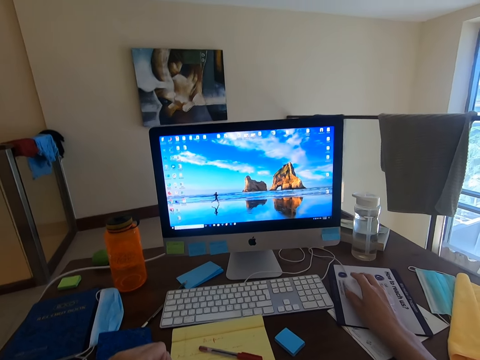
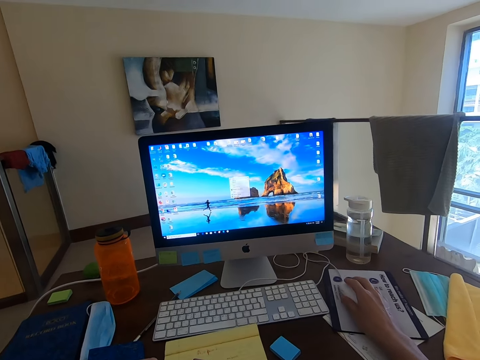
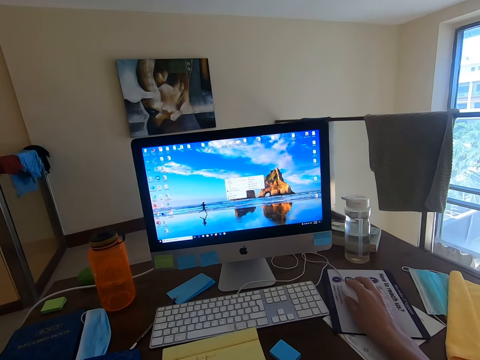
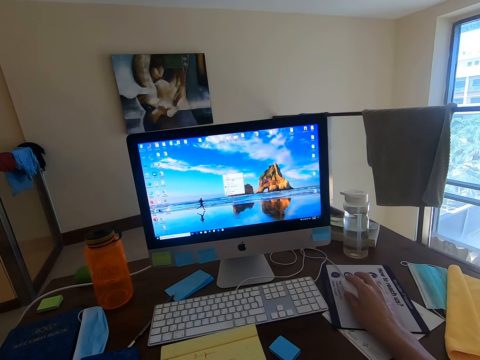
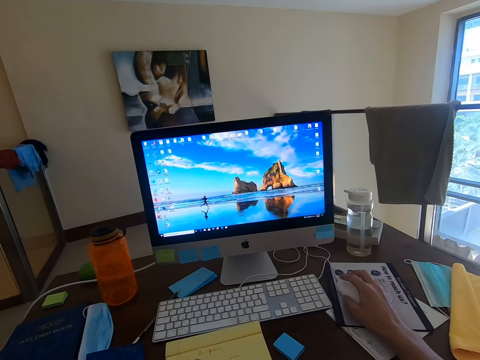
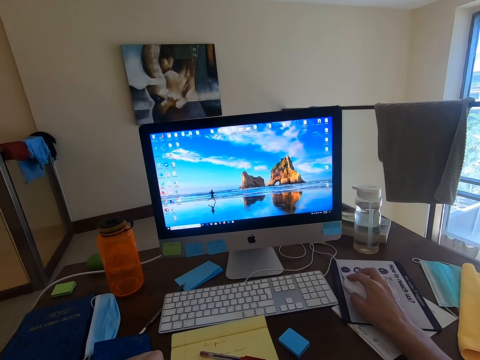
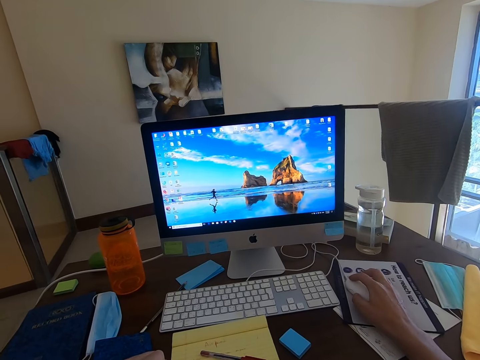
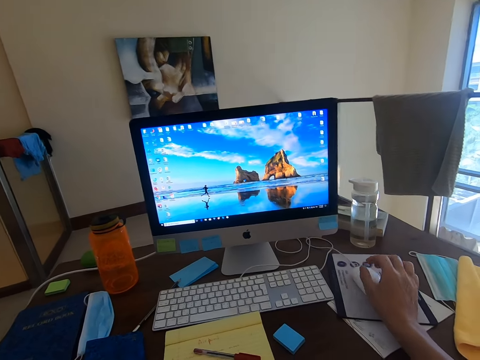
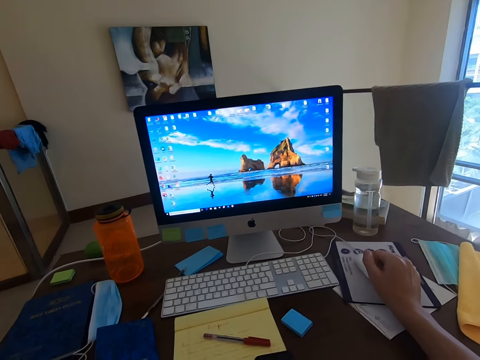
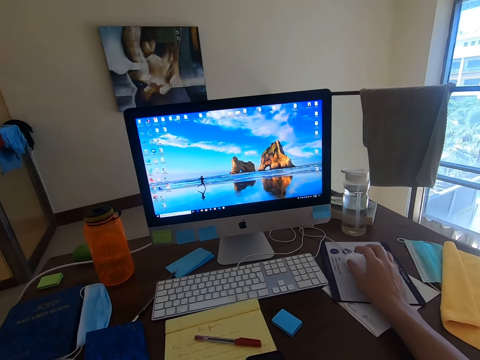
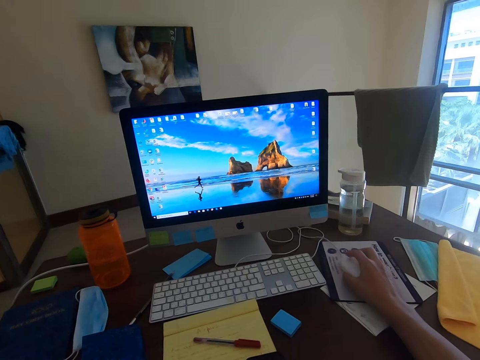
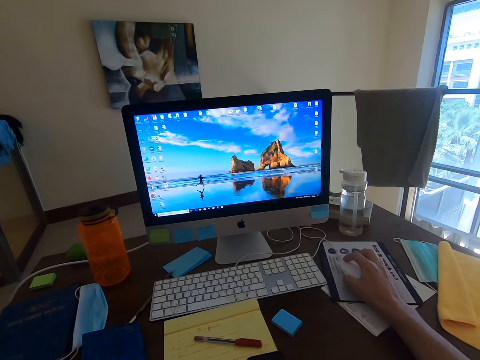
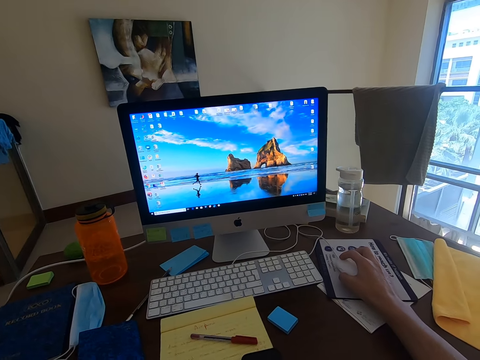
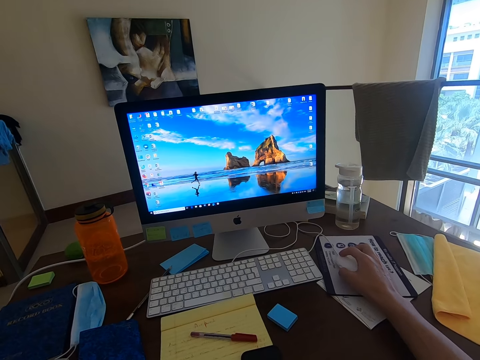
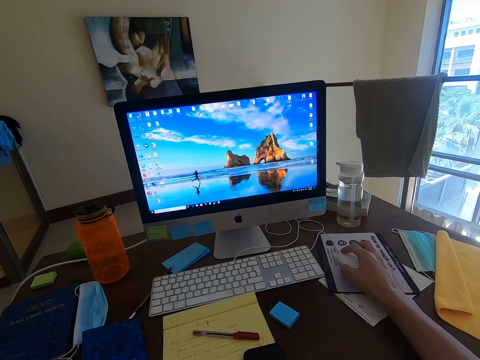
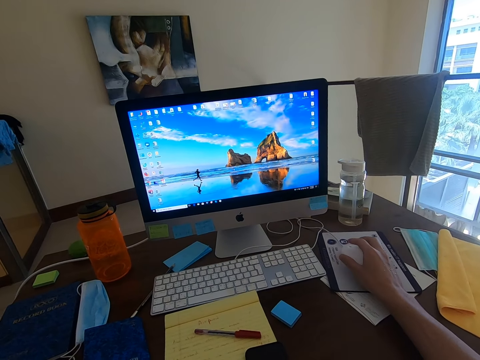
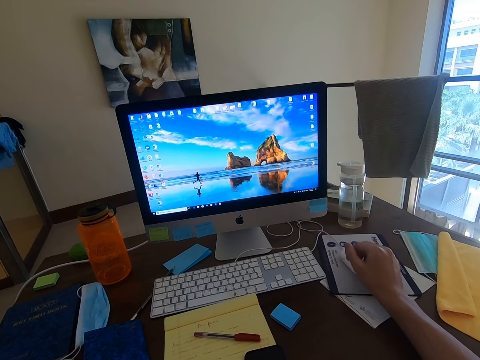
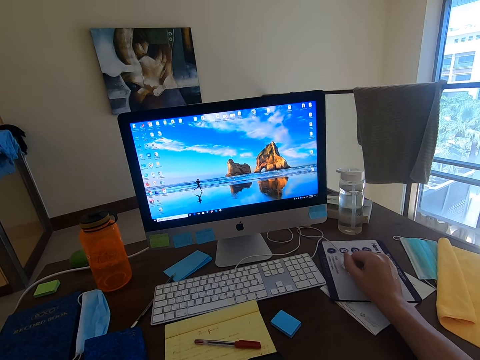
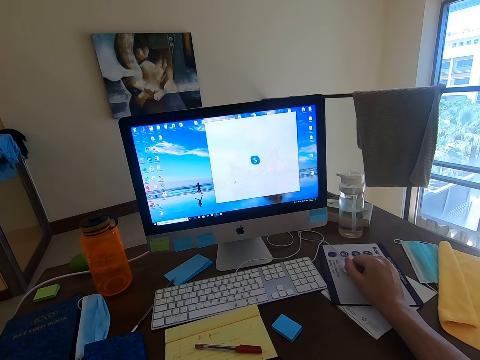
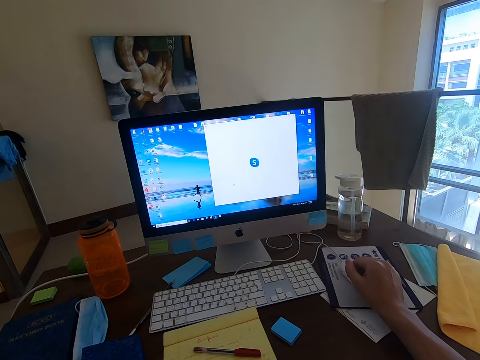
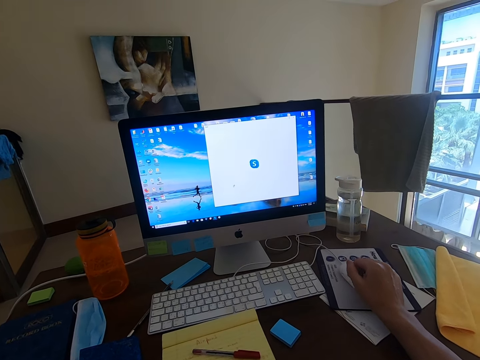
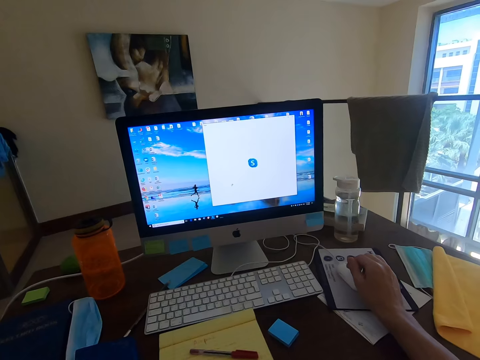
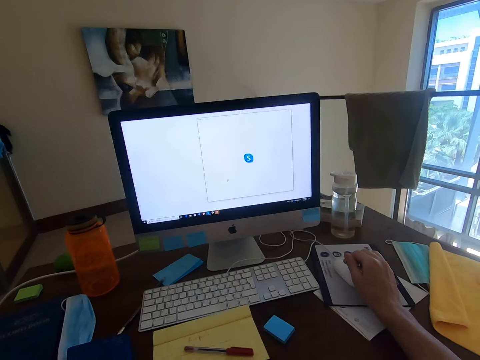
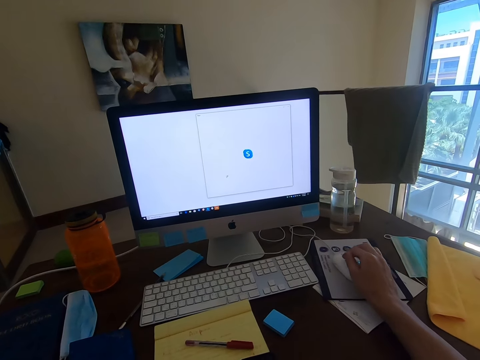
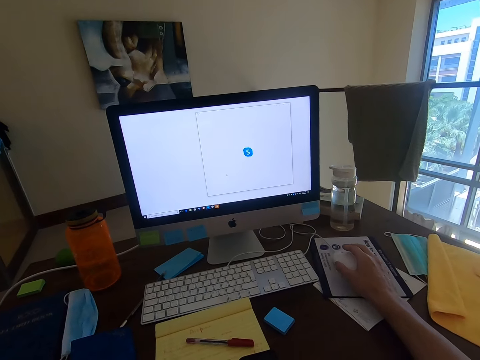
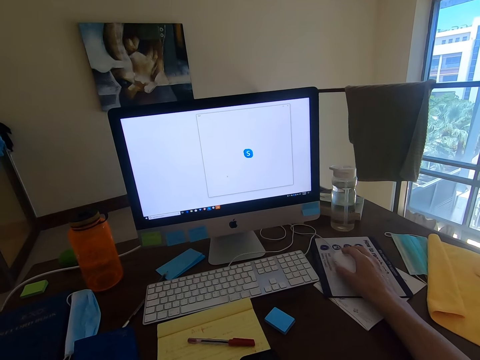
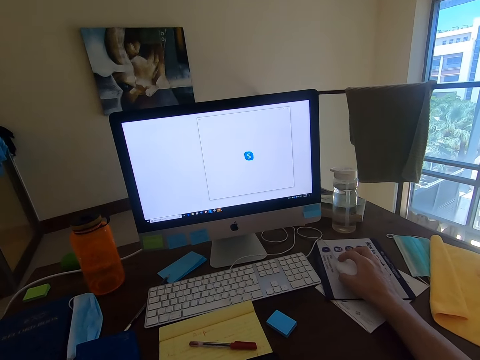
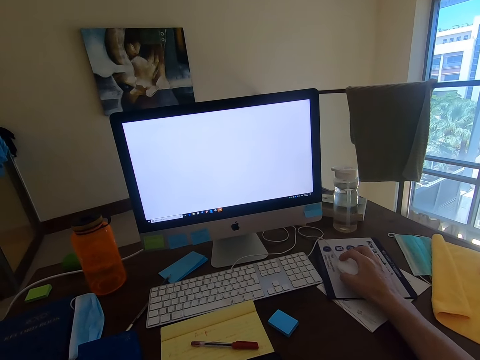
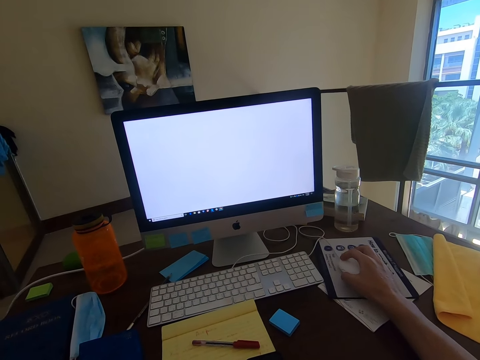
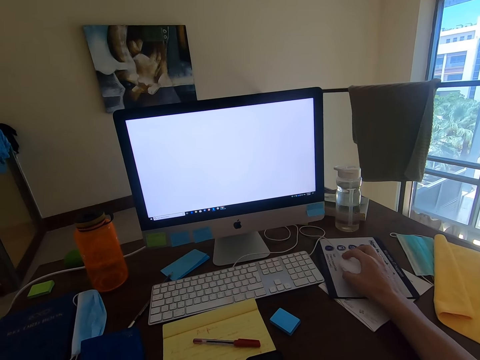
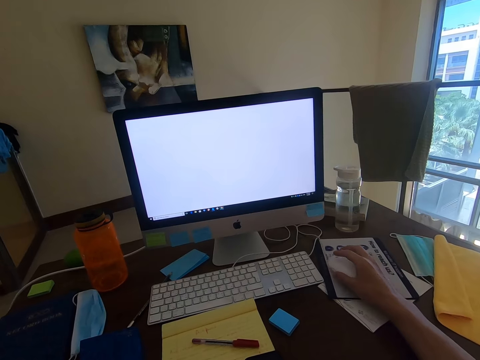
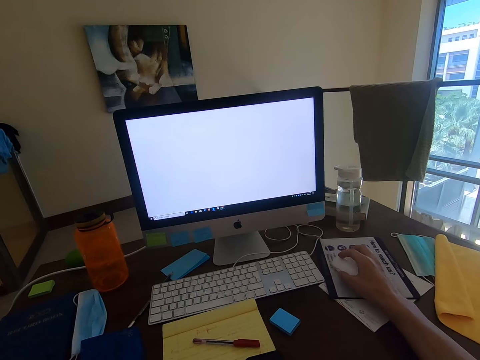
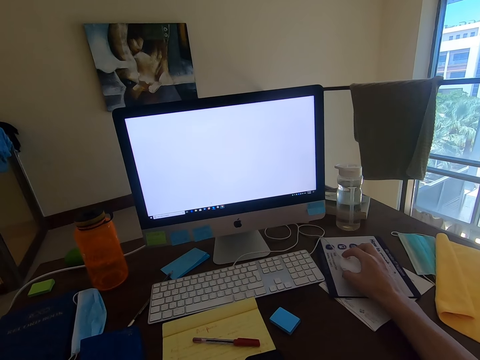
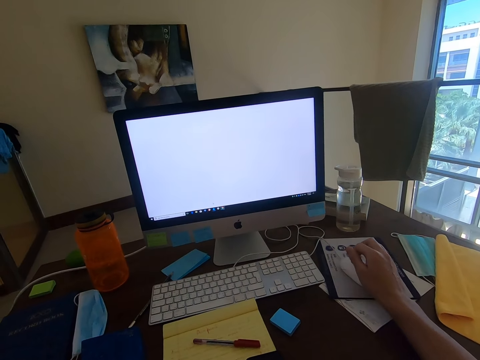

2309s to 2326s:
The camera wearer operates the monitor. They hold the mouse. They hold the mouse again.

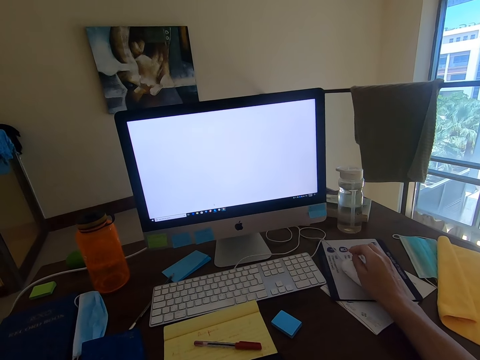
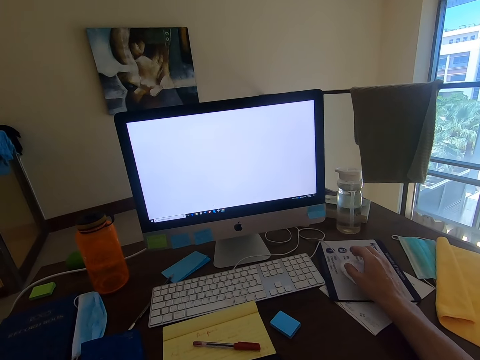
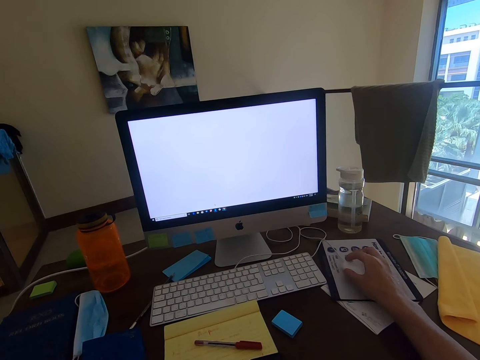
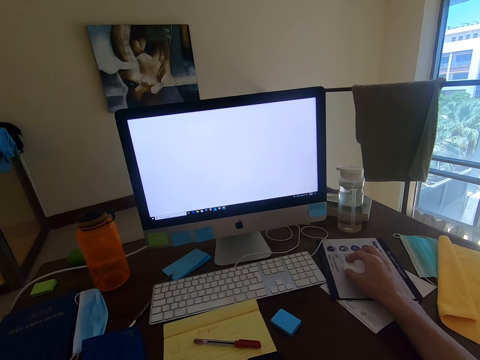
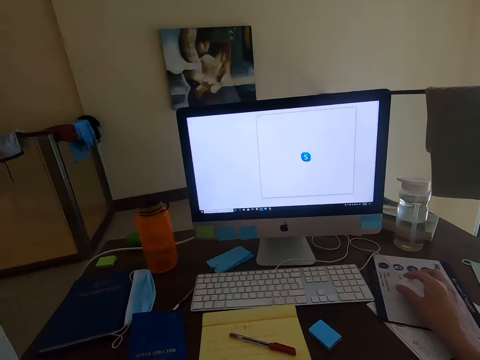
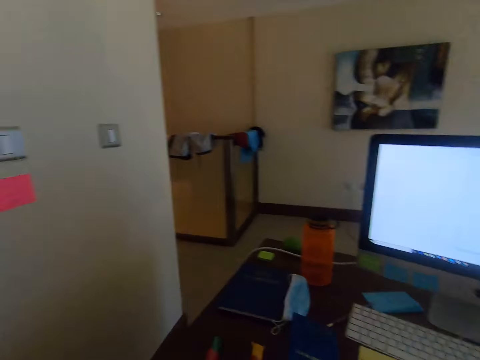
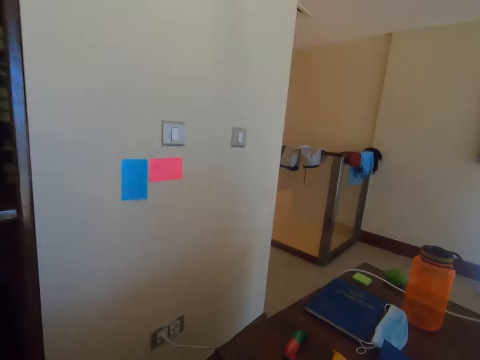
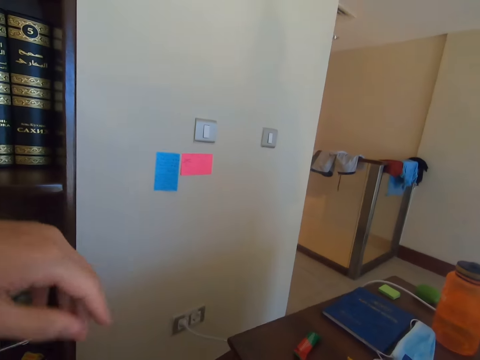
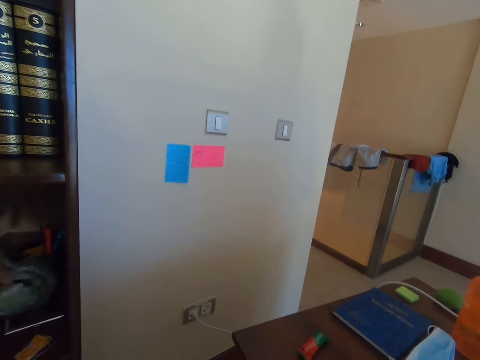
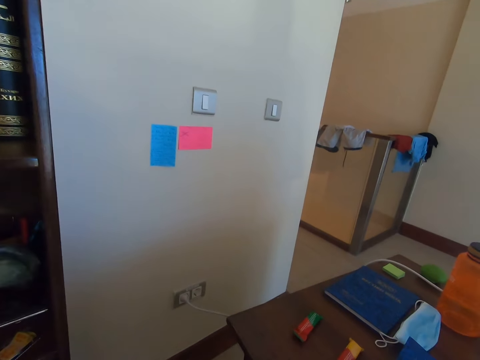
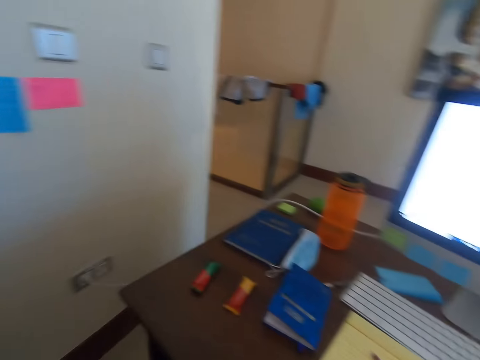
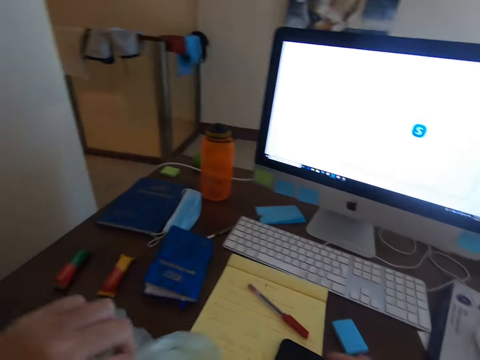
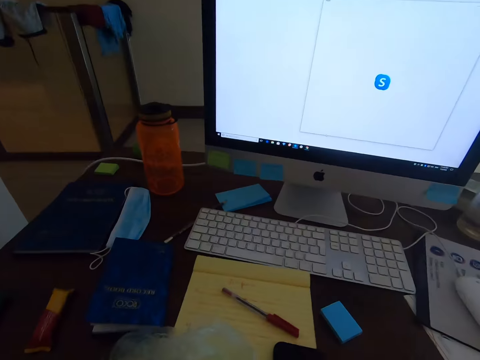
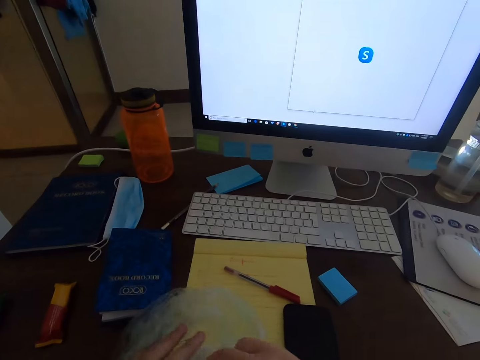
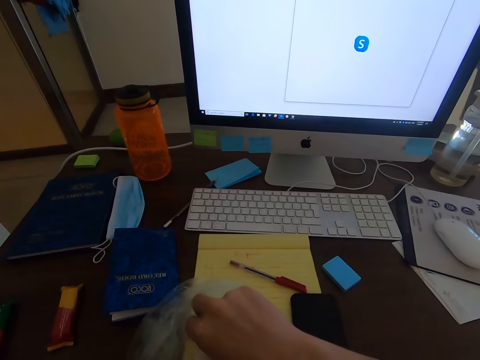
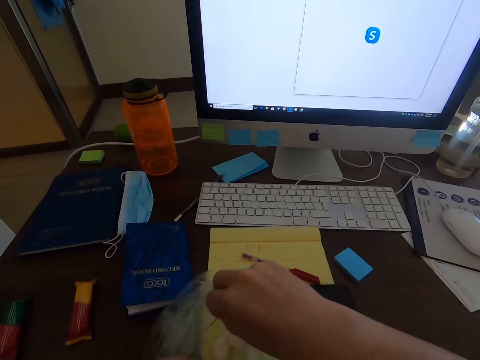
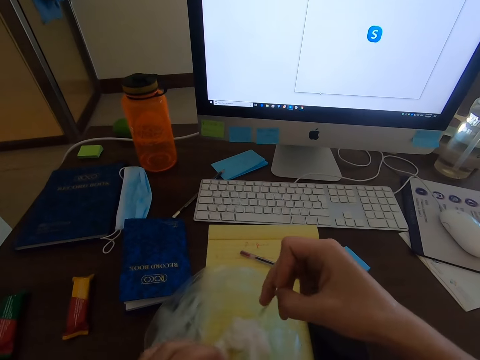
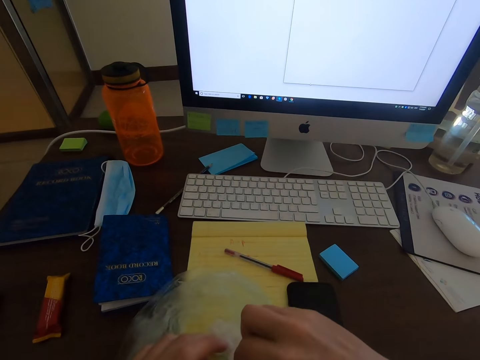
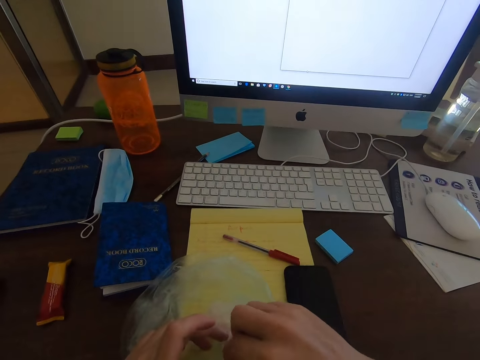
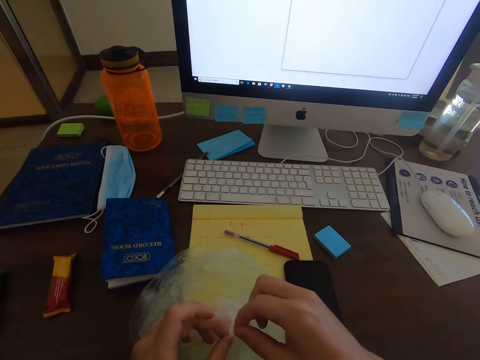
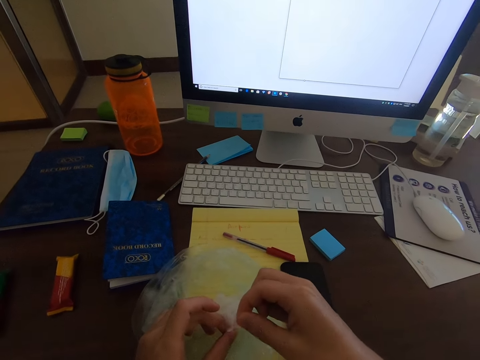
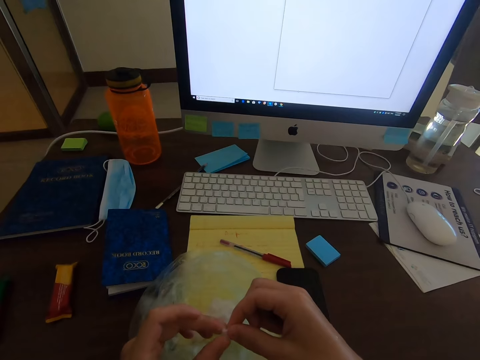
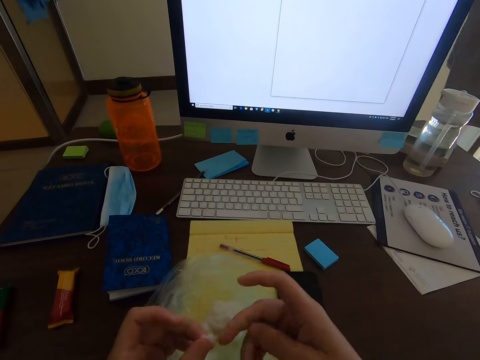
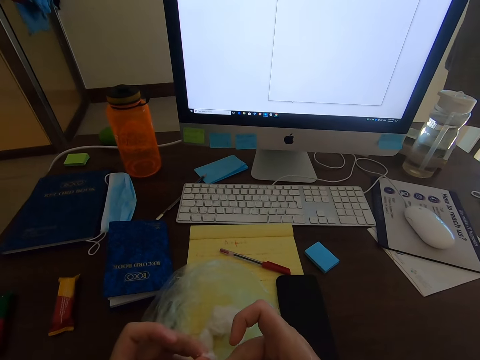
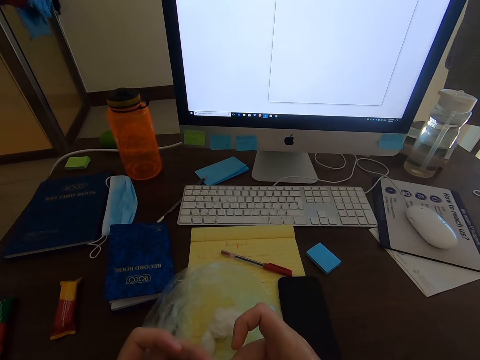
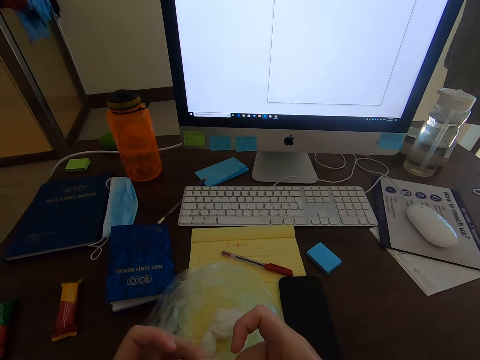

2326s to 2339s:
The camera wearer looks on the other side. They pick up an object. They hold the plastic bag. They place the plastic bag on the table. They hold the wood. They cut a piece of cotton wool.
